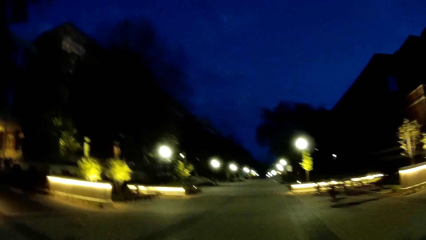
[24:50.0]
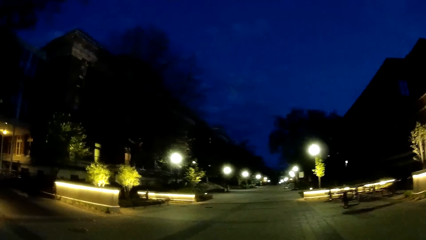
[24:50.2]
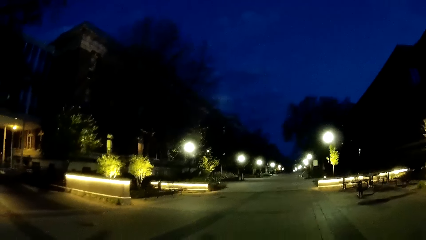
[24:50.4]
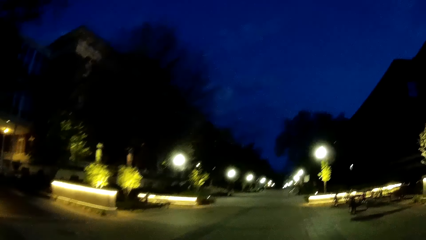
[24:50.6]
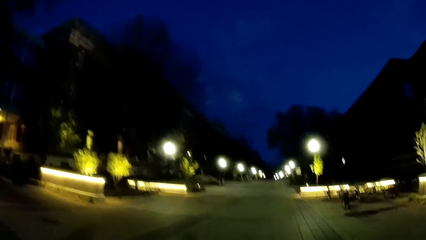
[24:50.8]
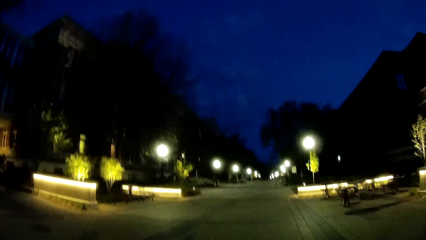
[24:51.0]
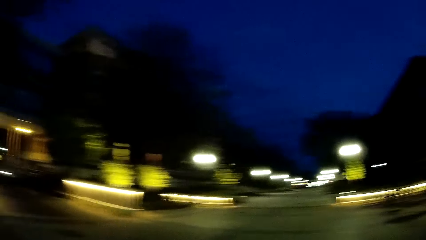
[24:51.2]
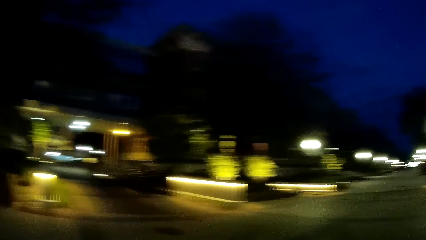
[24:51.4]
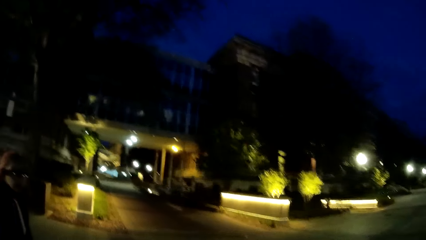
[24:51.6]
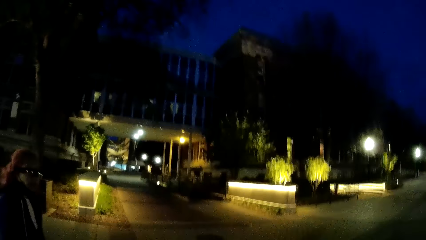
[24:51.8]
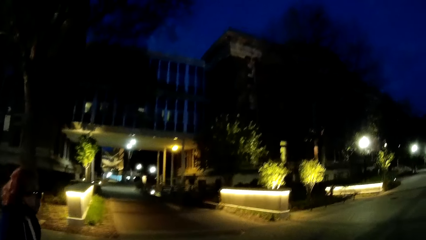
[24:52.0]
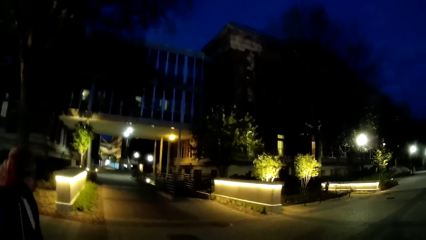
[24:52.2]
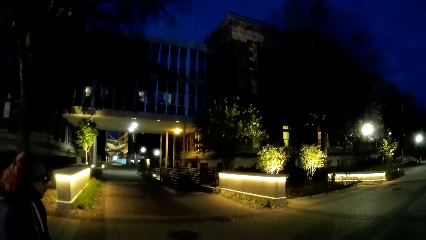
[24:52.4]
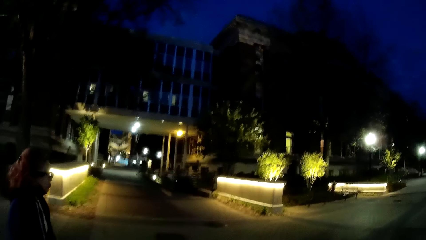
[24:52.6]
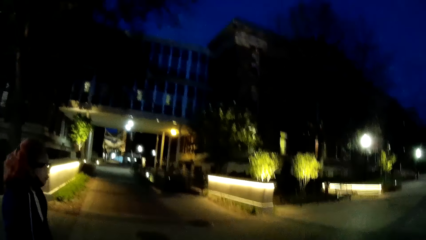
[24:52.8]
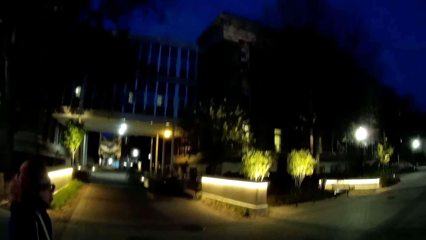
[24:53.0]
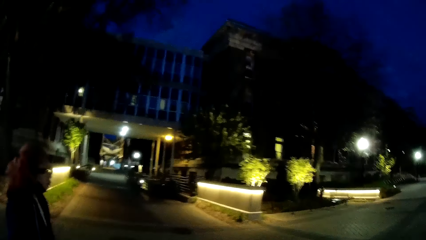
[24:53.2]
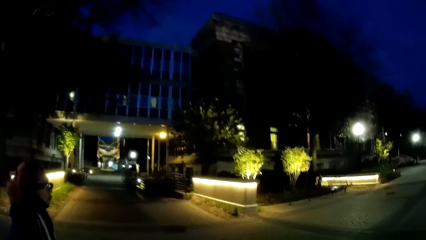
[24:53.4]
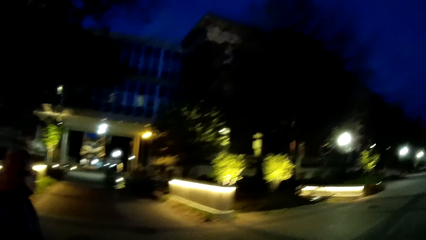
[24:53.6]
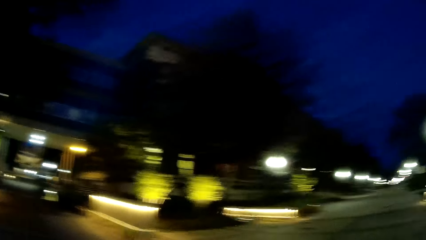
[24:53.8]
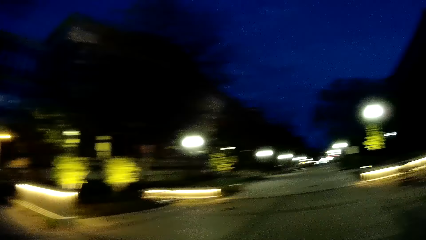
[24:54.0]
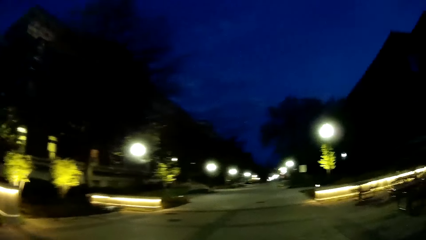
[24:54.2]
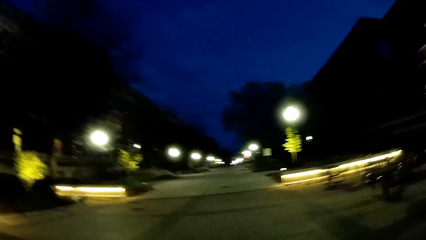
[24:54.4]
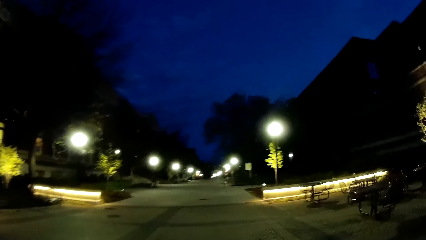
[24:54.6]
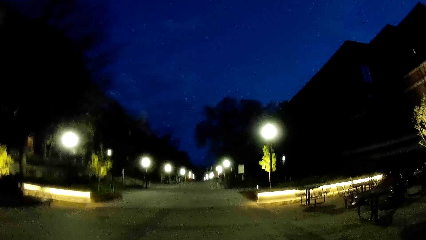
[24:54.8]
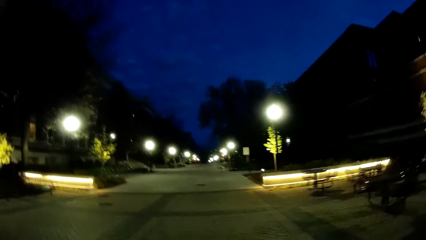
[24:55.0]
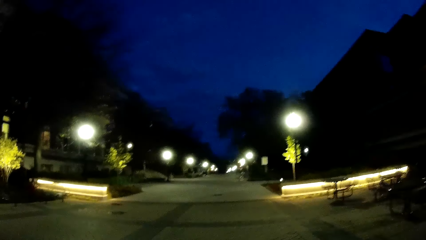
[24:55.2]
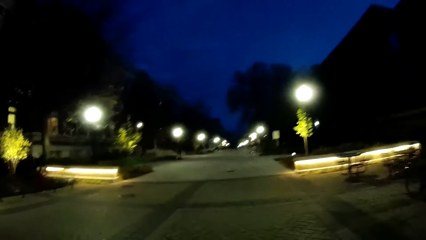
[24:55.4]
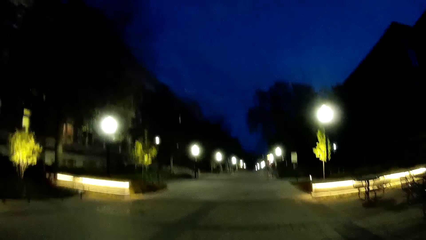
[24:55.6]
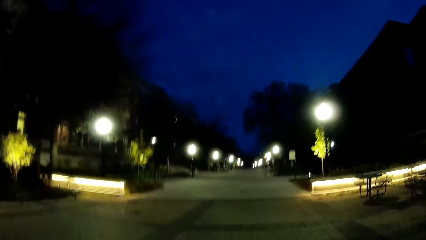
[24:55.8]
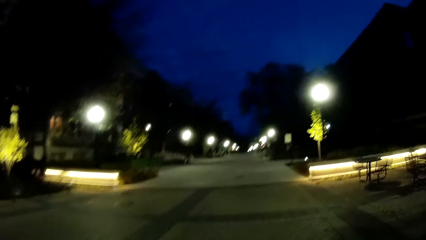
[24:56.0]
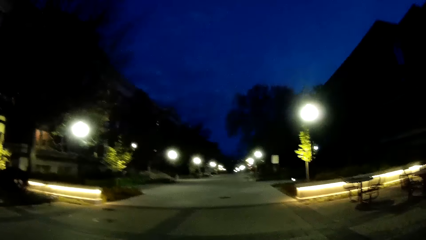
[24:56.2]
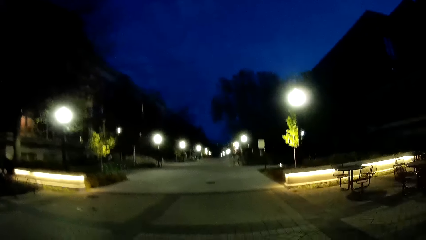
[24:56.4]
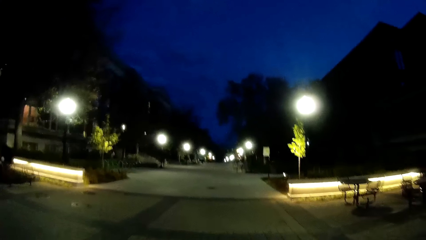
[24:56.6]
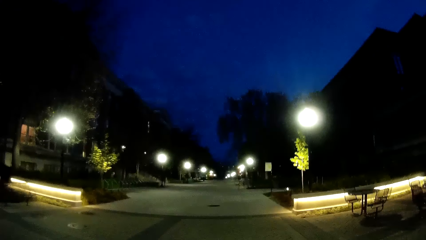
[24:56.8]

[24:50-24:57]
The camera wearer looks at the woman to her left.

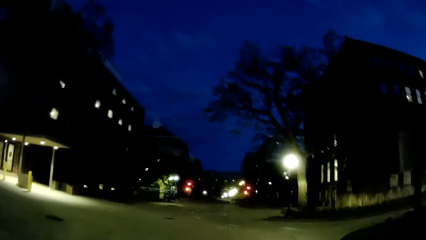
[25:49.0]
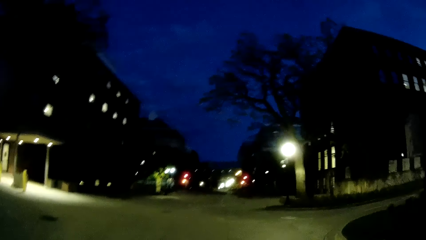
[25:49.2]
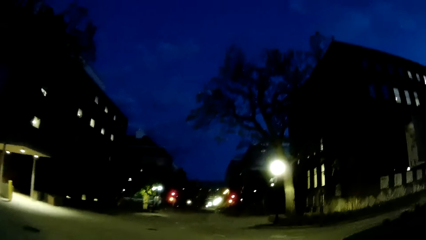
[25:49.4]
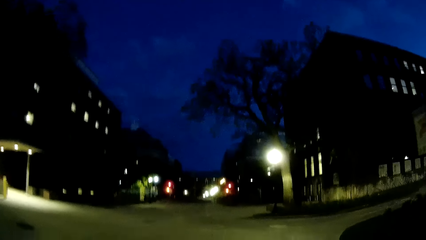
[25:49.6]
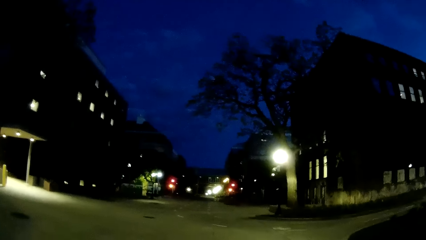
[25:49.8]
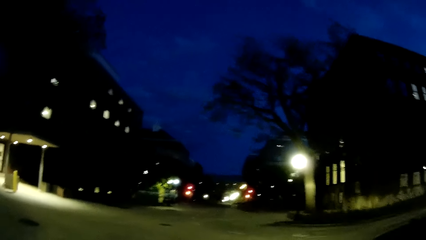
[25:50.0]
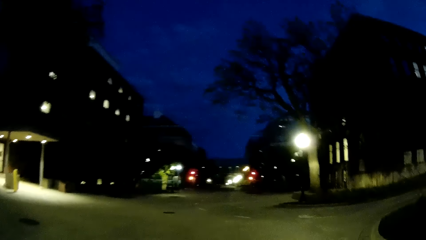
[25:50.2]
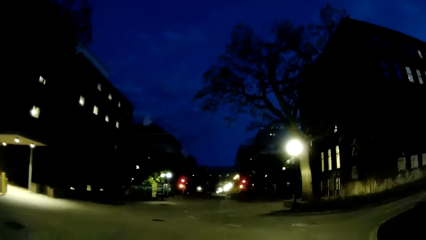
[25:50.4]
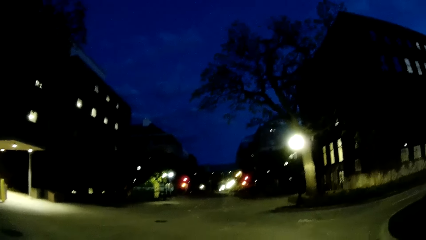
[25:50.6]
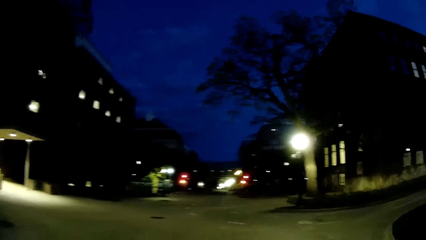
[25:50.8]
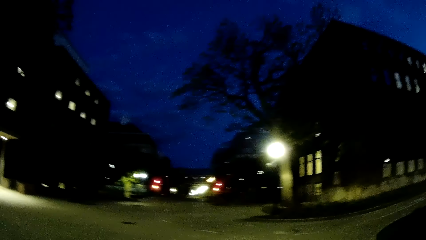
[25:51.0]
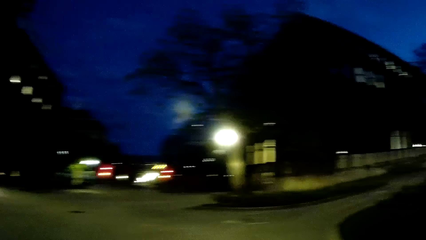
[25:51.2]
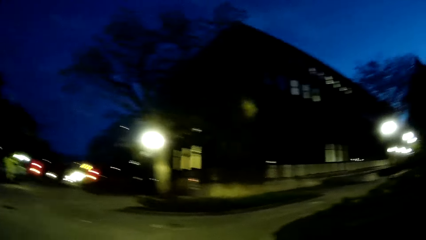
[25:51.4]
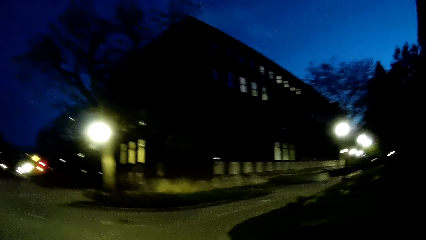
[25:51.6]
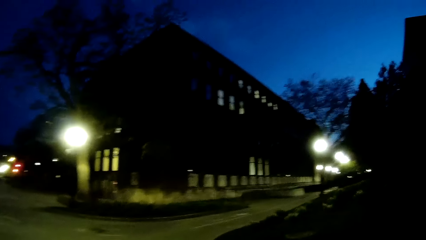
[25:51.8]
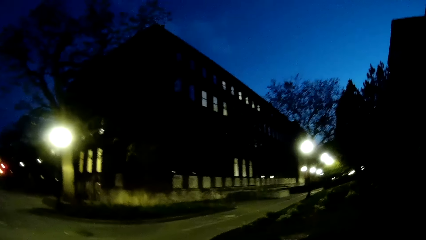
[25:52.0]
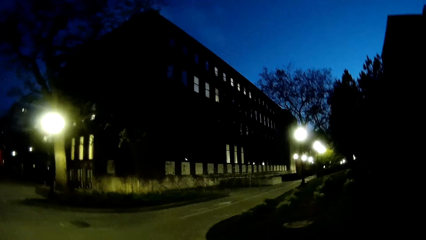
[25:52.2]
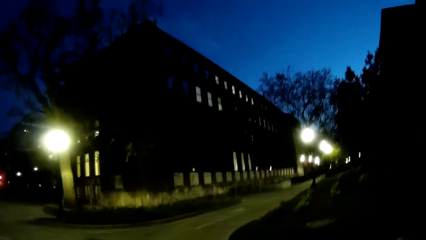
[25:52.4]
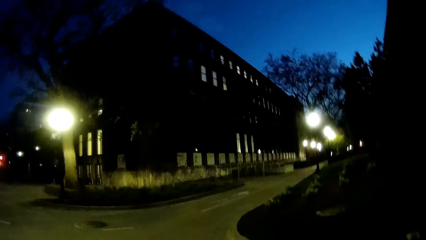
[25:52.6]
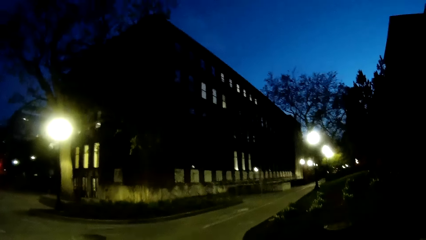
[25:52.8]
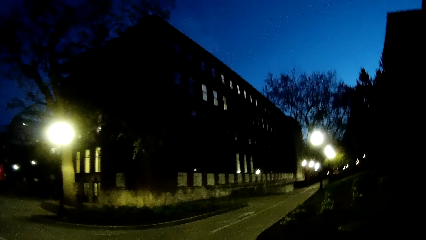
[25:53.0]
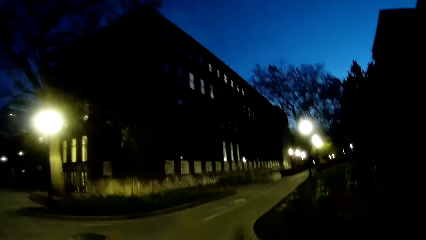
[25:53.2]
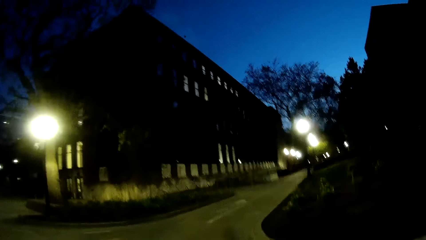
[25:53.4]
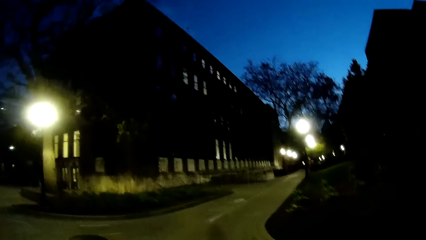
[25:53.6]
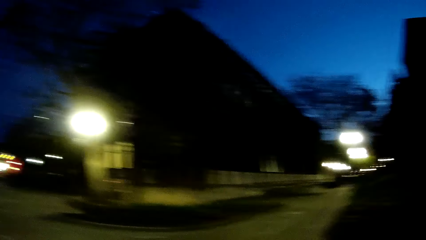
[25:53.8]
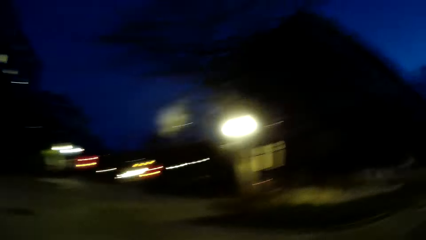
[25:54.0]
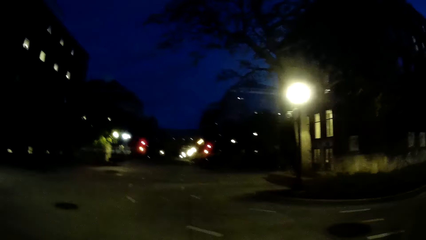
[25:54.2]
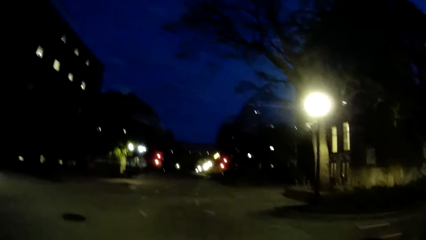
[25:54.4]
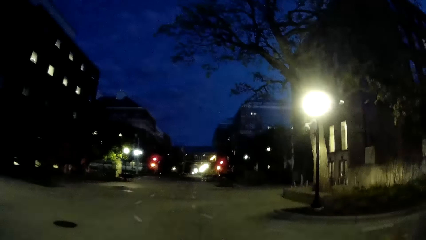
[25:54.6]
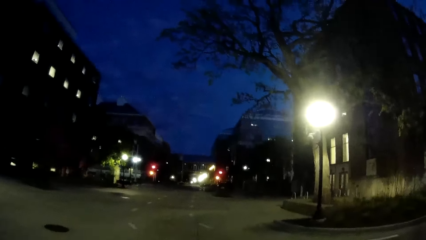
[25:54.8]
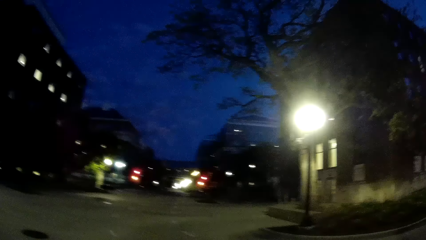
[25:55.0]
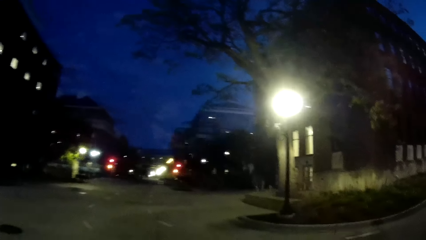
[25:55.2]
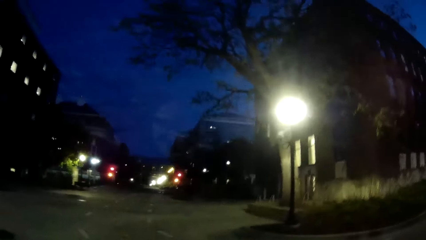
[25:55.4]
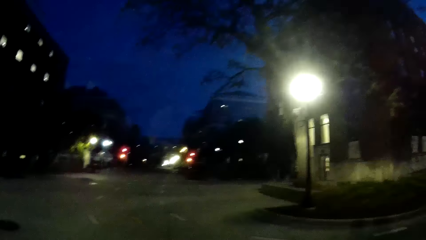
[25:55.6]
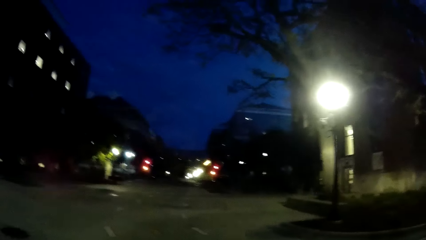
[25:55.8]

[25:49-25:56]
The camera wearer looks at a street to her left.

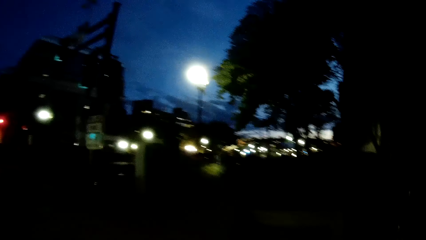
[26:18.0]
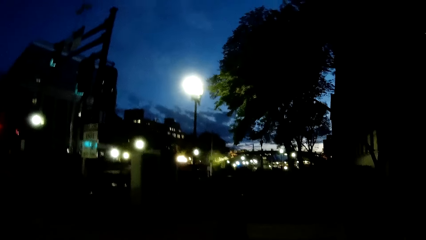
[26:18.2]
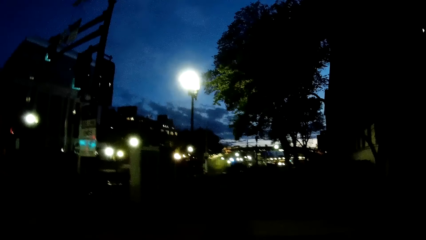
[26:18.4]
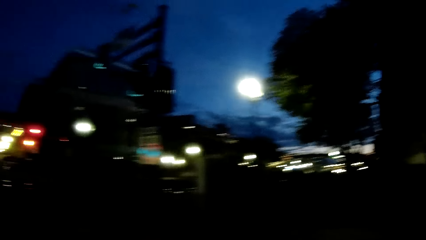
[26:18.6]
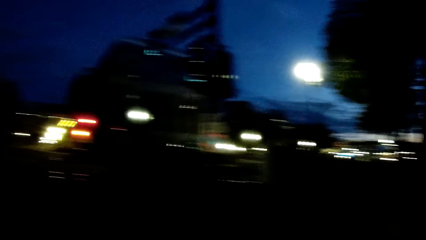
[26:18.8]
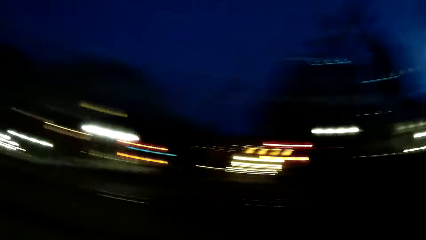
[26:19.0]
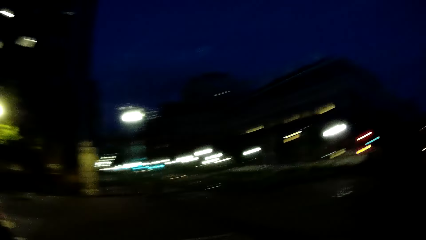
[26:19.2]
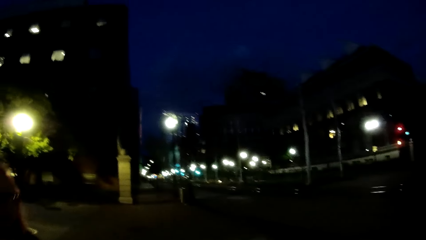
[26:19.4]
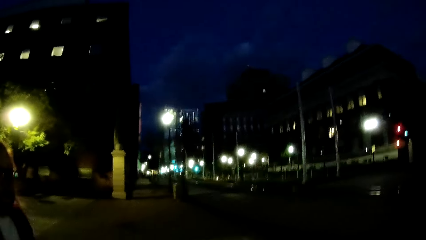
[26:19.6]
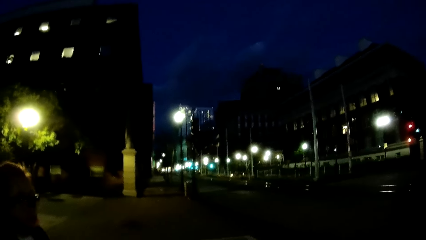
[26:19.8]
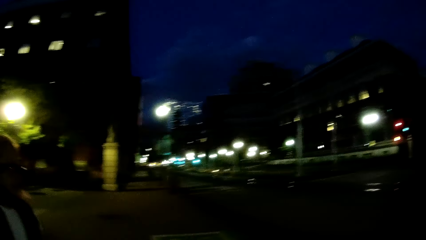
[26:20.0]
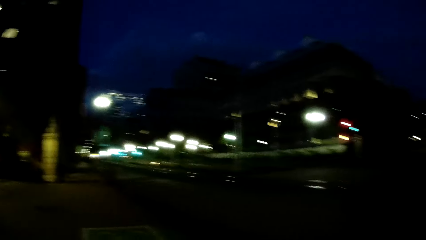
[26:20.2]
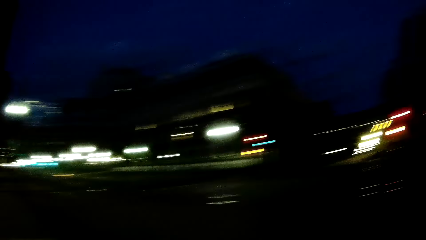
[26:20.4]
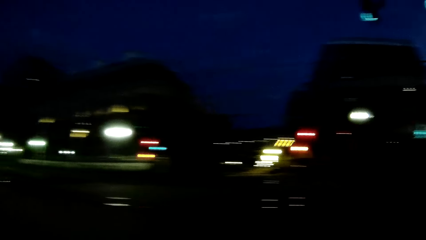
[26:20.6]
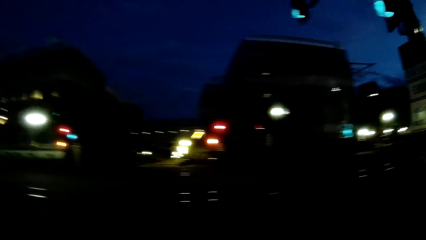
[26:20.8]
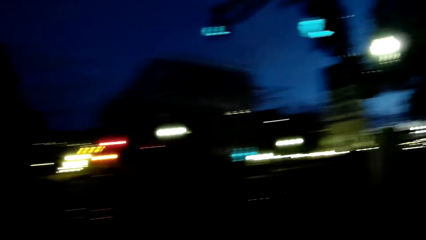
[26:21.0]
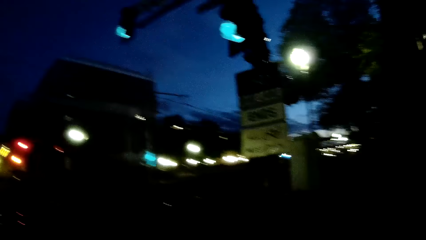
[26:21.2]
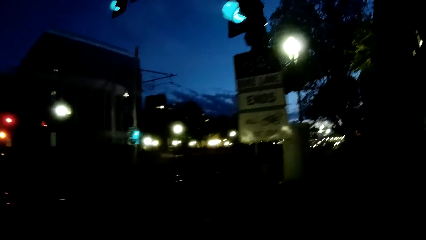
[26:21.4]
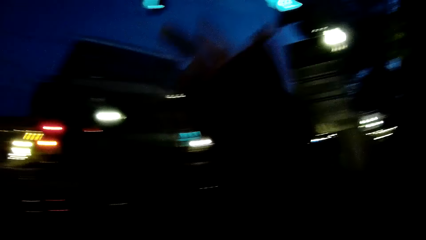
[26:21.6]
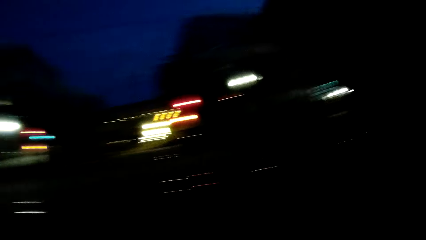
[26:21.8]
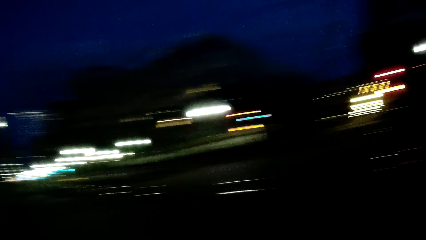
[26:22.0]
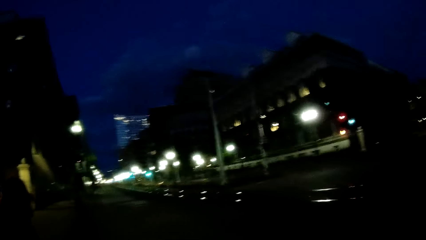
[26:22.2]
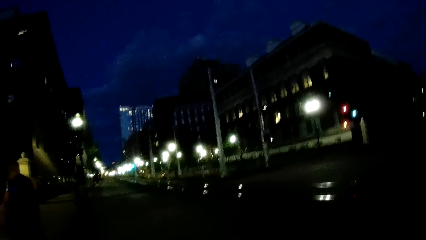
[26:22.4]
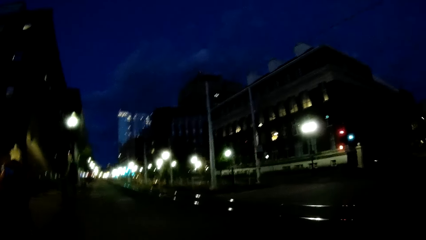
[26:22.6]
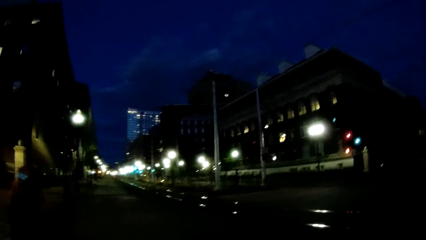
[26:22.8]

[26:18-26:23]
The camera wearer looks at the woman to her left.
